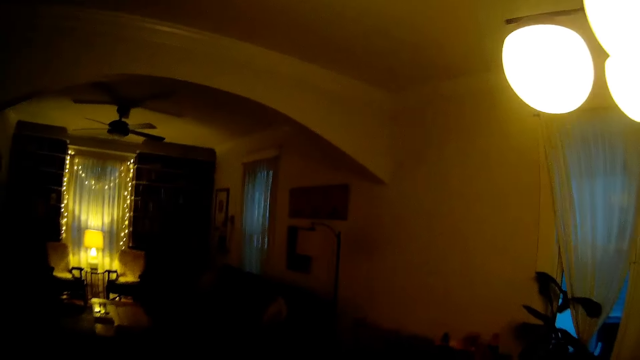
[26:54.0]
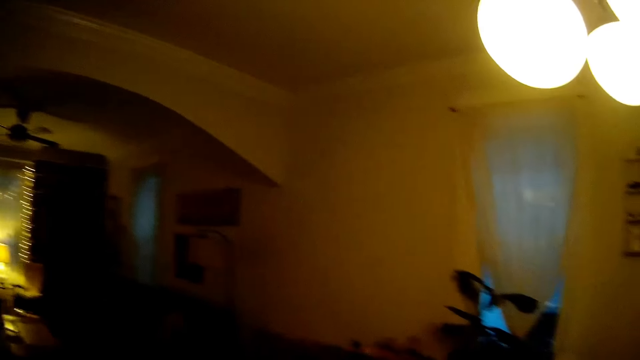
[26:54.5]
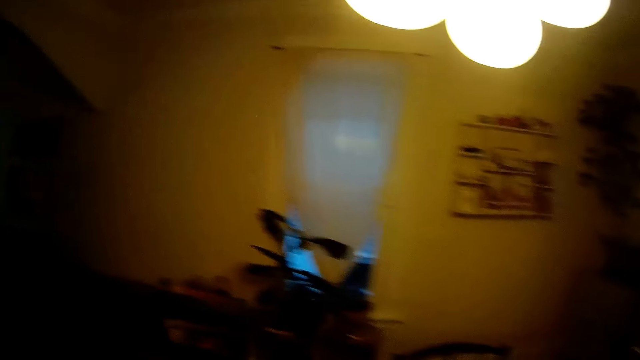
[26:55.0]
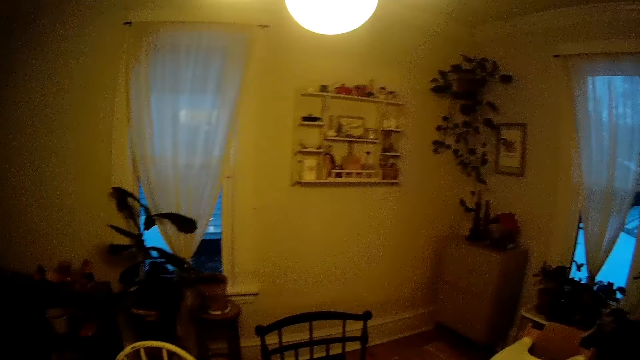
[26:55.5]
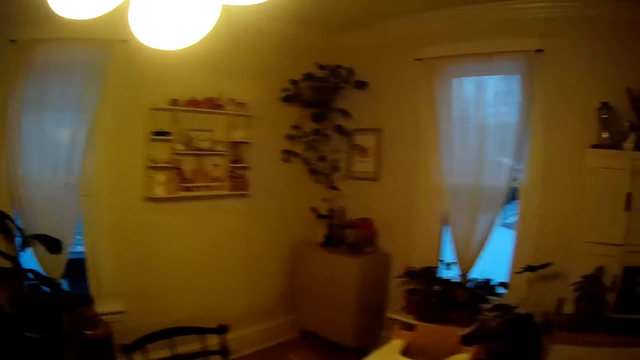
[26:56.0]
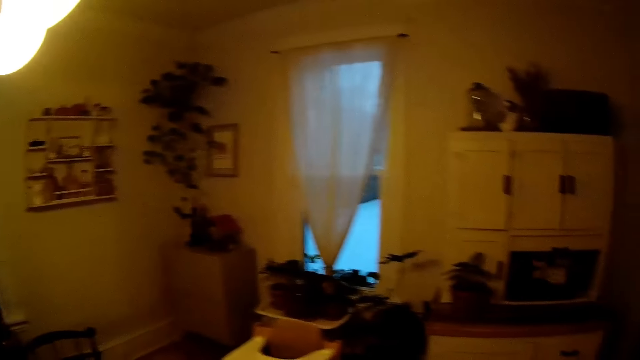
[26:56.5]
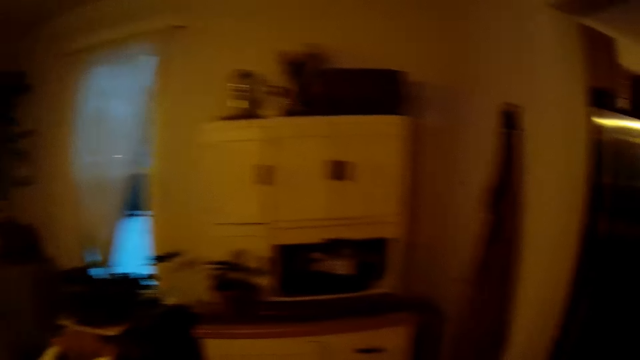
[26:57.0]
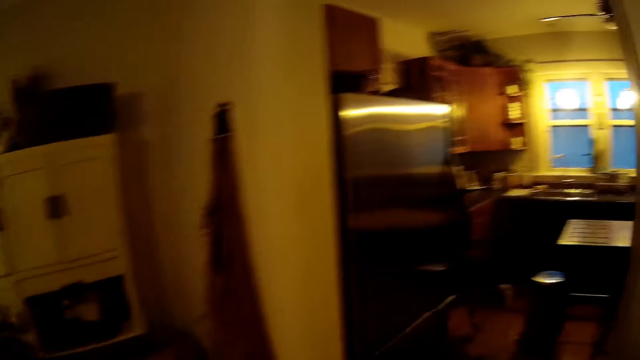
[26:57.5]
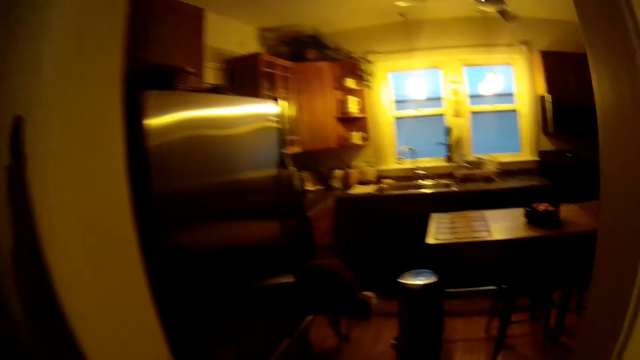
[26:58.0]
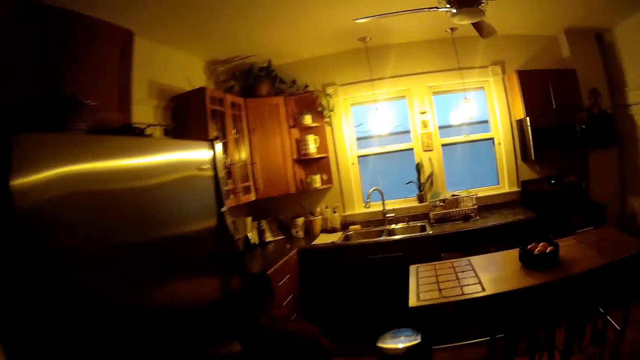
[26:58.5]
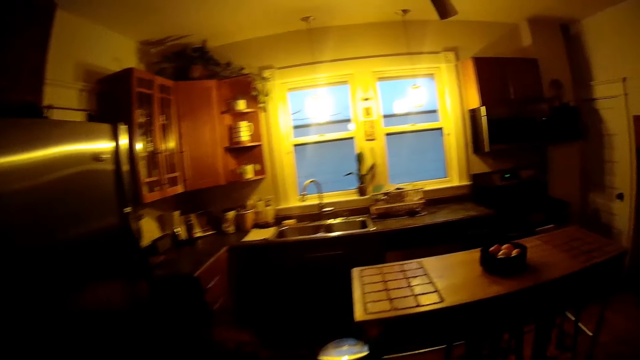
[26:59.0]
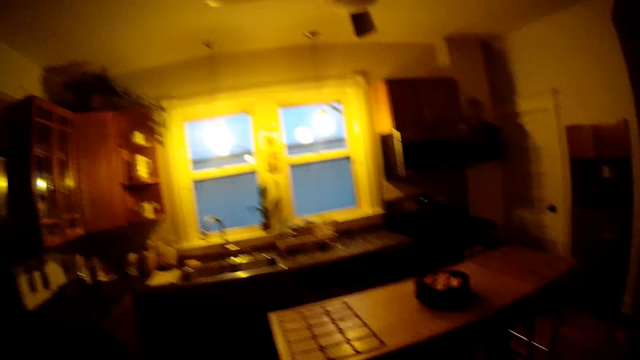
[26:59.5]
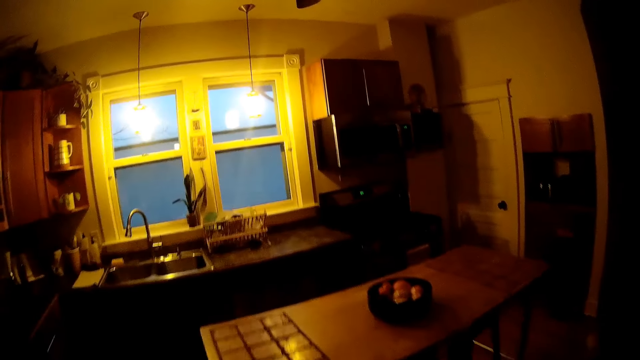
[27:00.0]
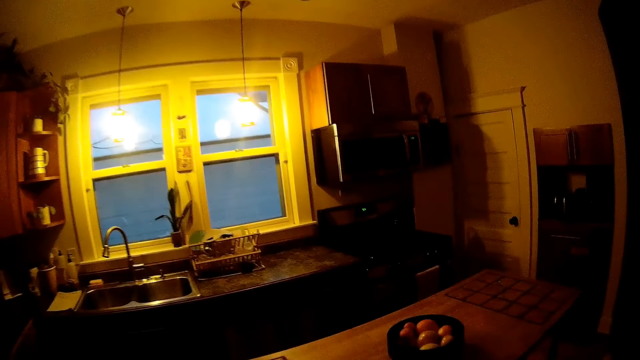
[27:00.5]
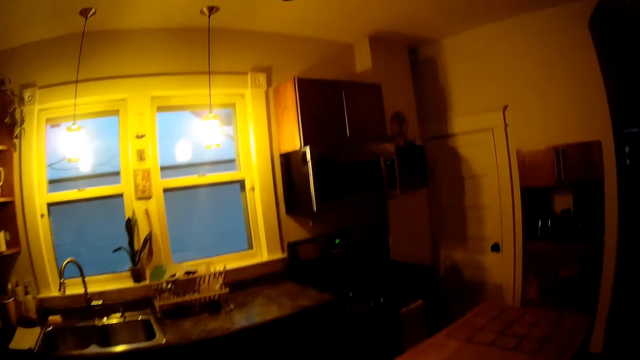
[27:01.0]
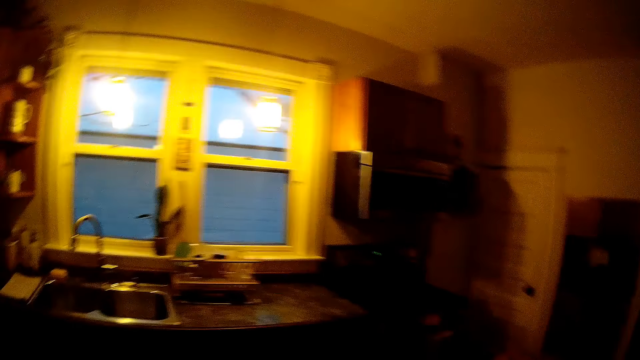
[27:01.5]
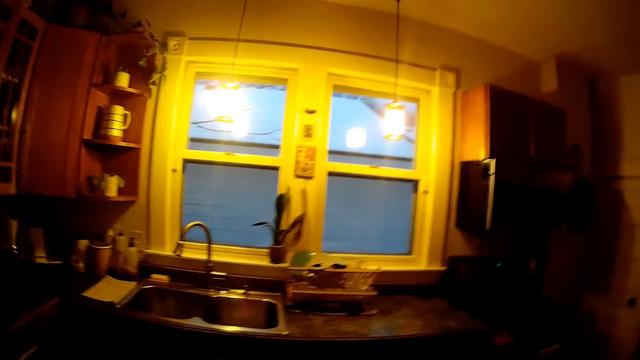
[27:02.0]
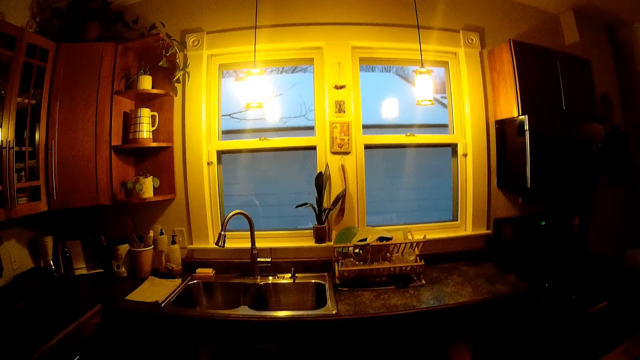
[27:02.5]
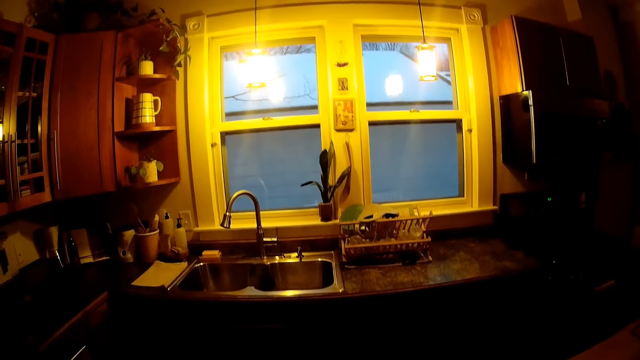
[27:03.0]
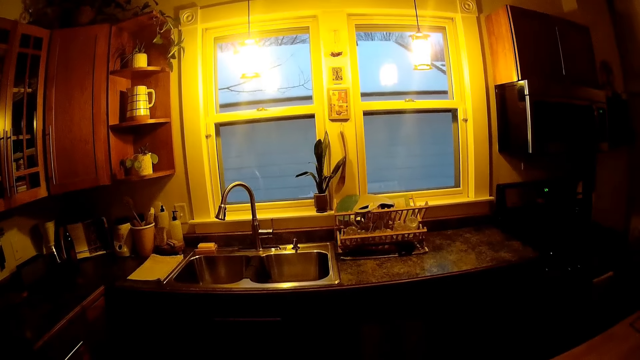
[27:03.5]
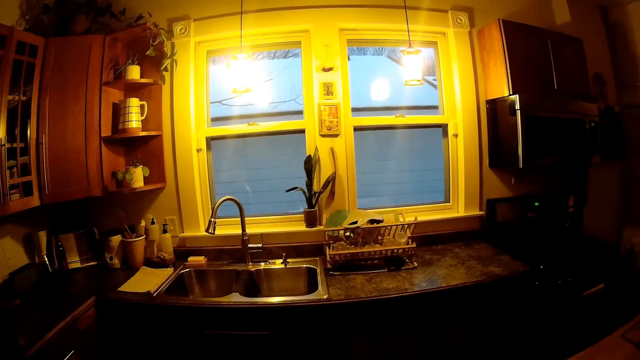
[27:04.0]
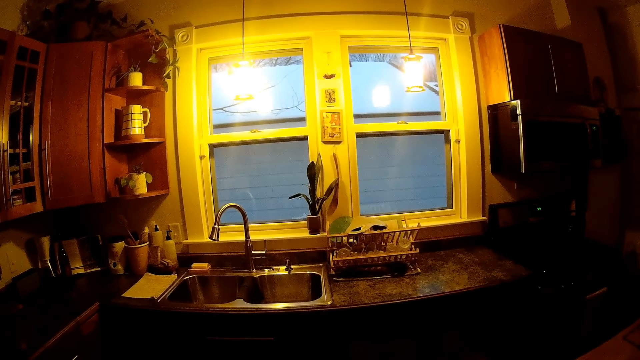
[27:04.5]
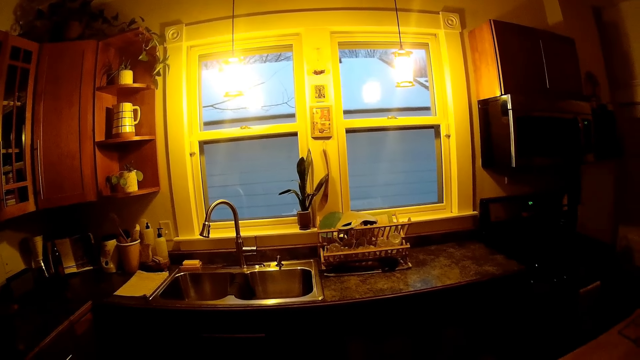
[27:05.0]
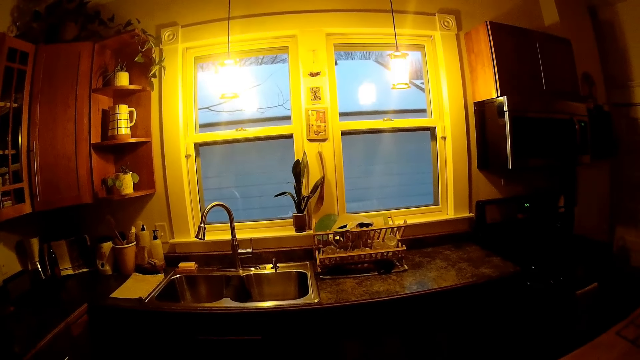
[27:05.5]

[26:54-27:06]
The camera wearer walks into the kitchen from the dining area. They walk around the kitchen.

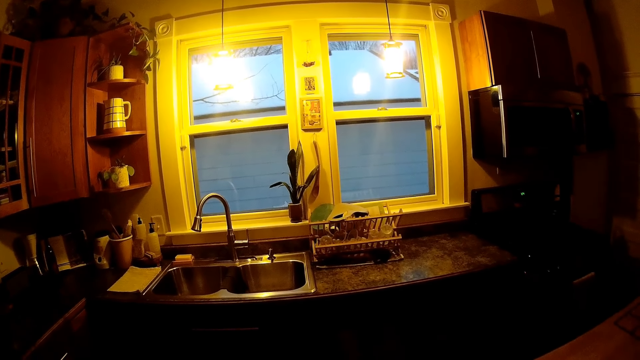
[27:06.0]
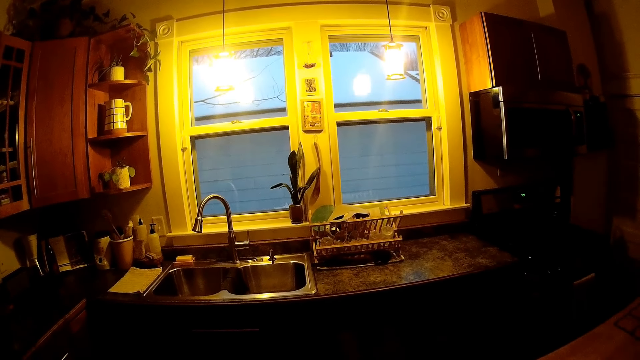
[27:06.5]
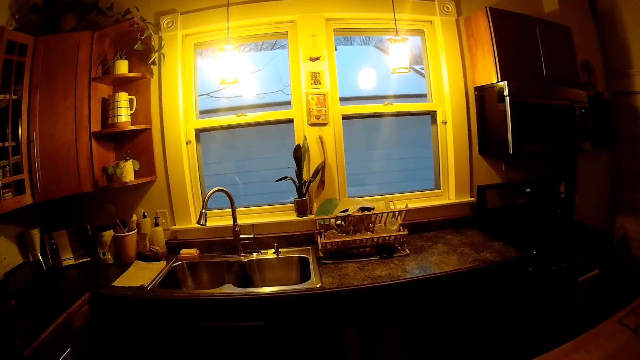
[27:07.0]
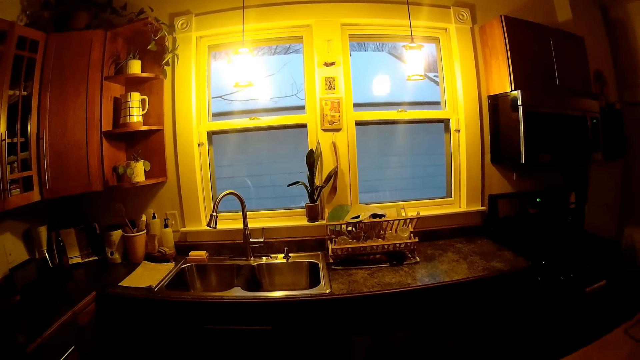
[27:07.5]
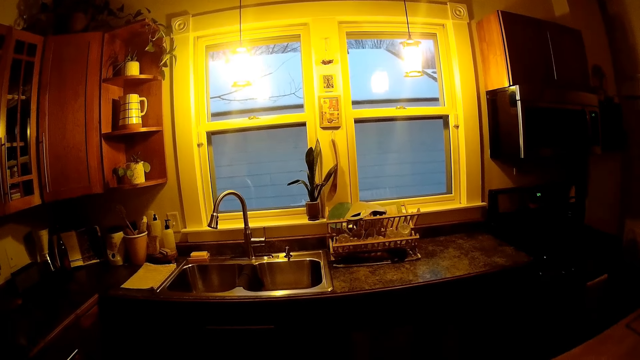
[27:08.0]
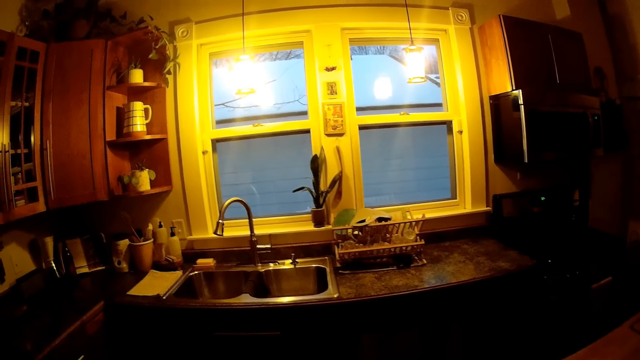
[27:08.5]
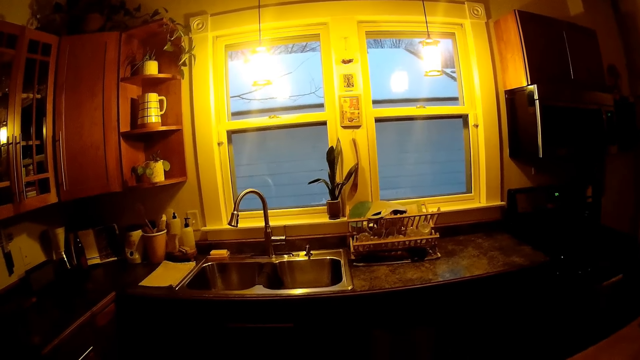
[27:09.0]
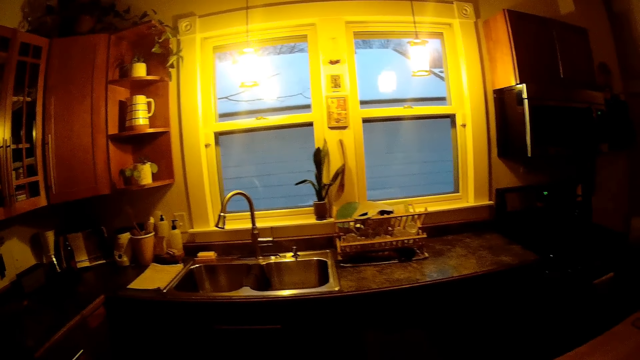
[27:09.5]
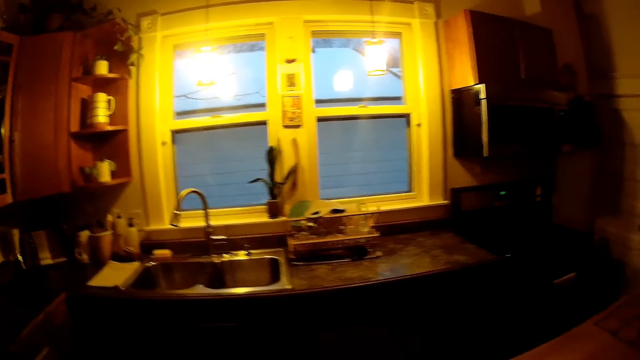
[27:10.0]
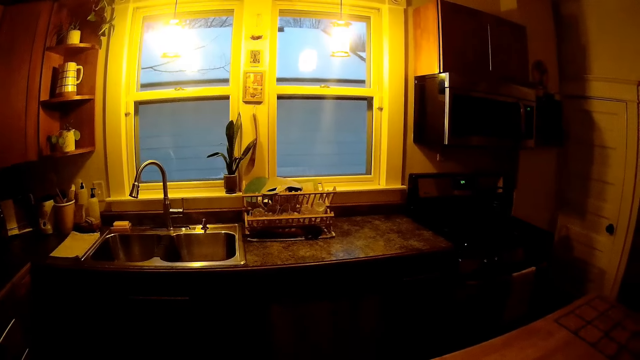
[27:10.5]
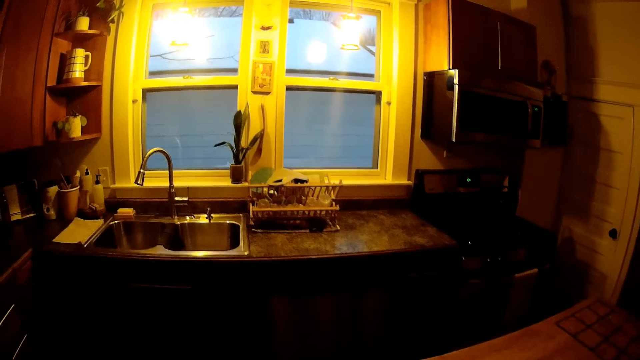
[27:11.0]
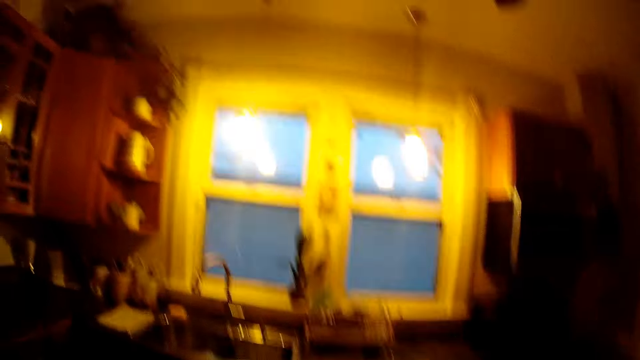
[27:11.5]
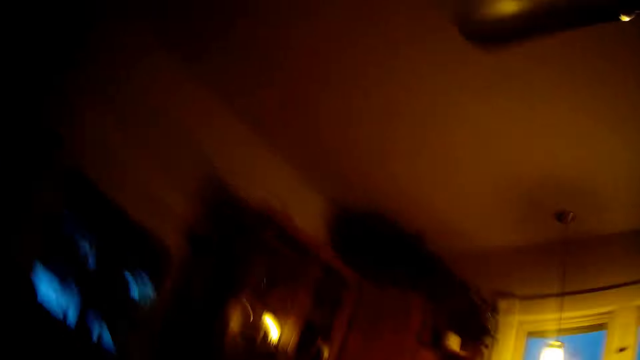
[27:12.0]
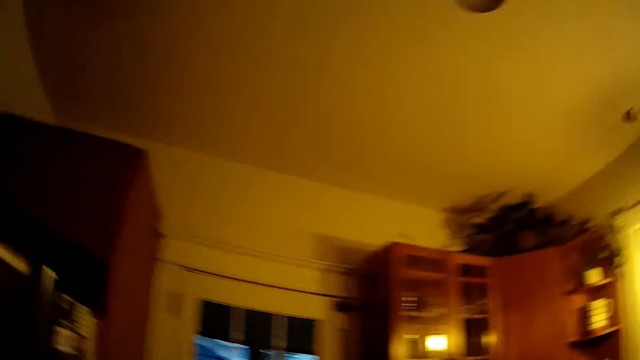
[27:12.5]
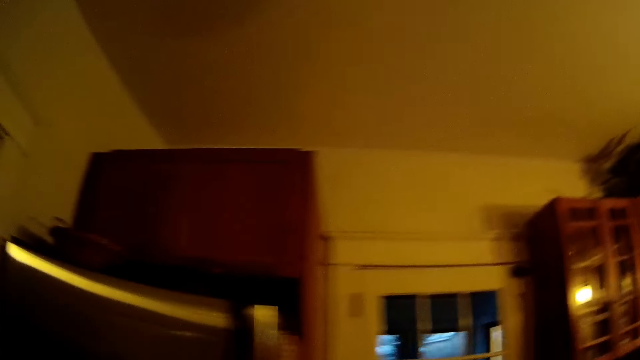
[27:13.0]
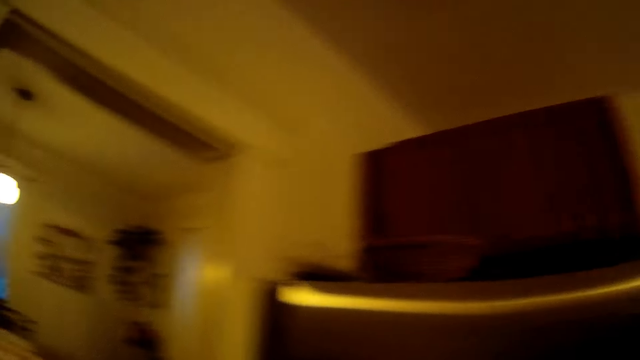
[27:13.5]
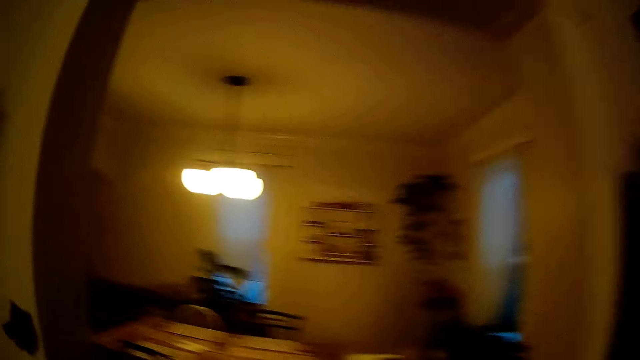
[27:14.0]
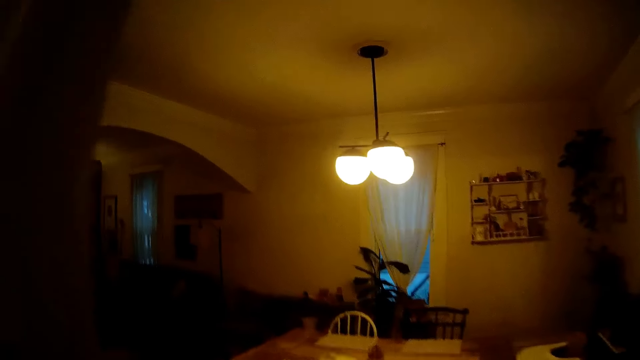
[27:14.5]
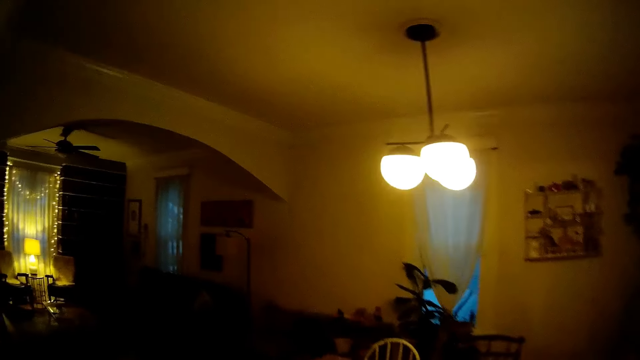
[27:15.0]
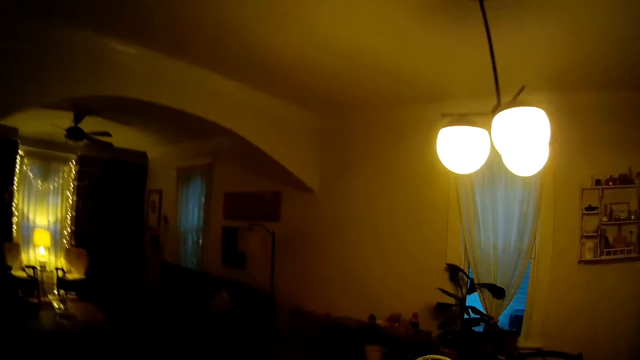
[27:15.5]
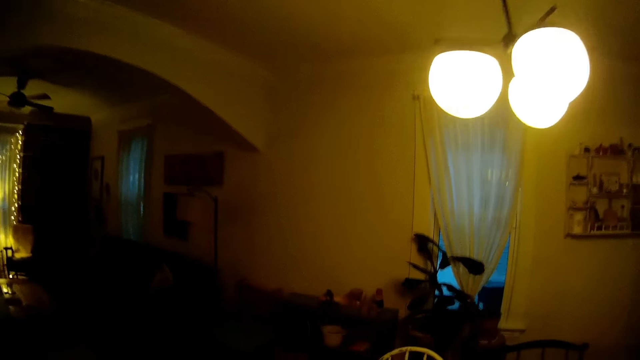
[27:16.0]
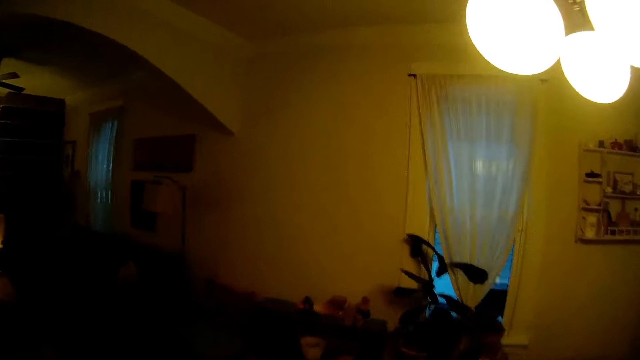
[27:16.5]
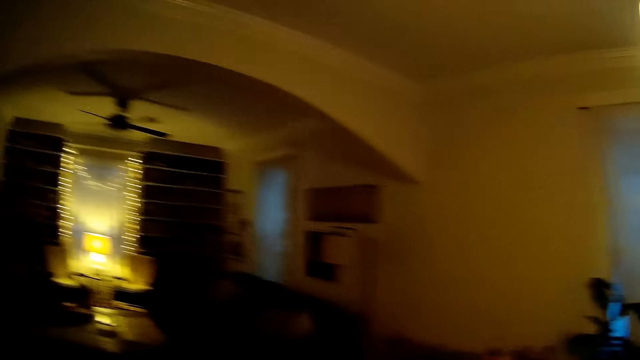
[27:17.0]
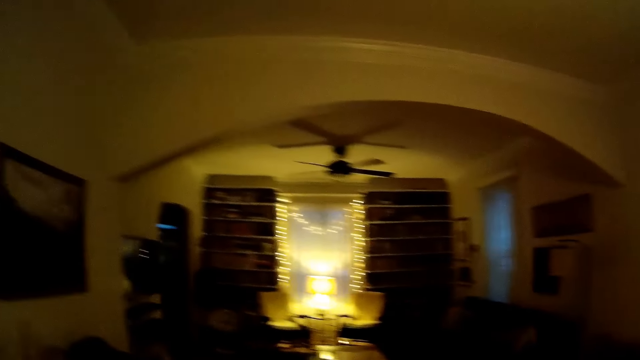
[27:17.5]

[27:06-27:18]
The camera wearer walks to the sitting room from the kitchen.
